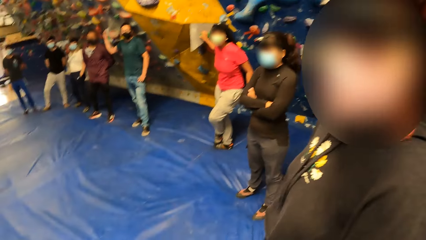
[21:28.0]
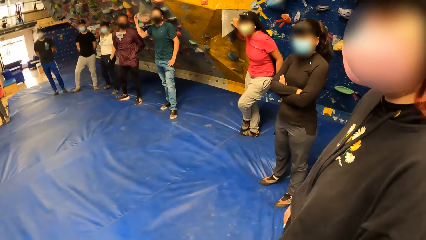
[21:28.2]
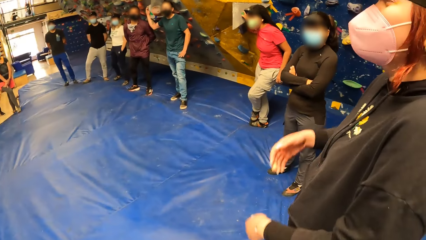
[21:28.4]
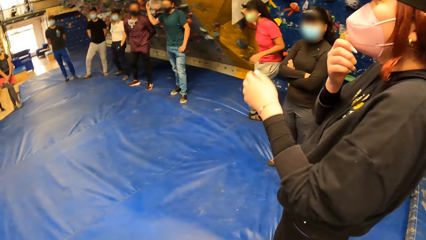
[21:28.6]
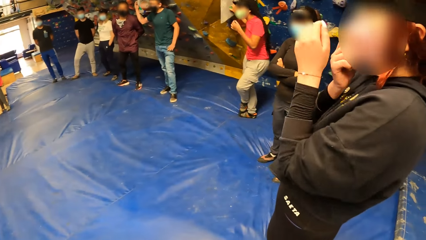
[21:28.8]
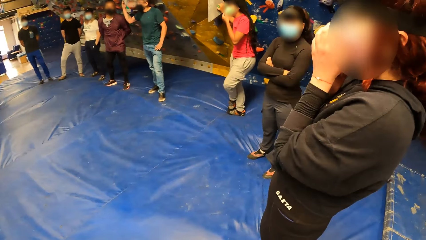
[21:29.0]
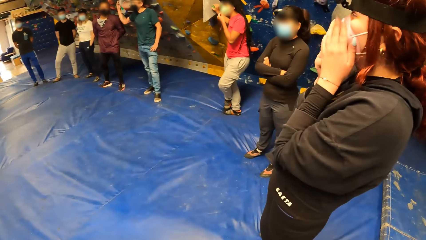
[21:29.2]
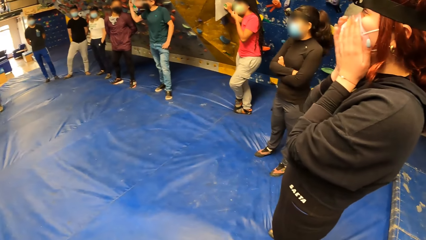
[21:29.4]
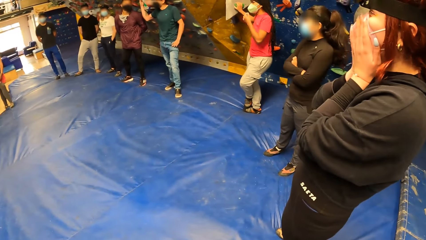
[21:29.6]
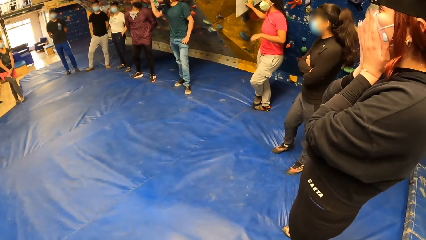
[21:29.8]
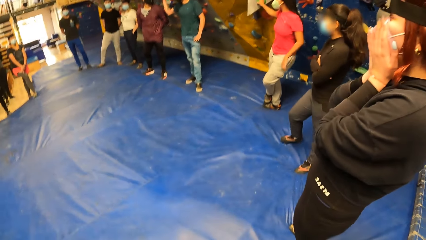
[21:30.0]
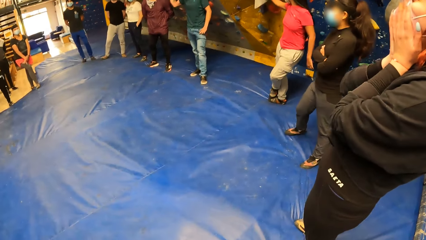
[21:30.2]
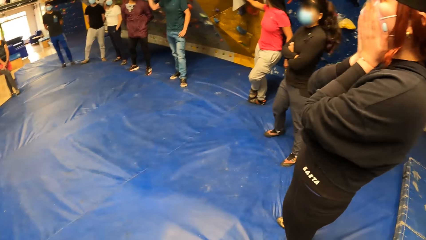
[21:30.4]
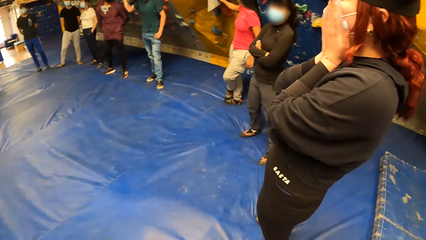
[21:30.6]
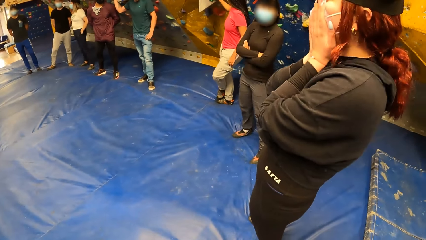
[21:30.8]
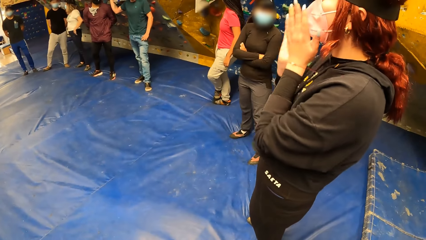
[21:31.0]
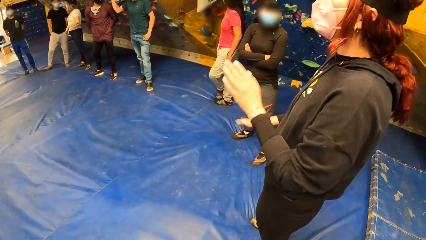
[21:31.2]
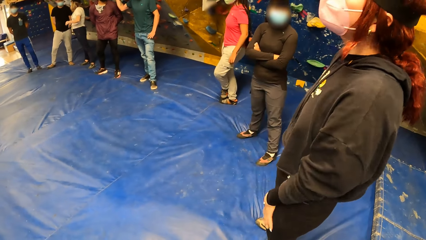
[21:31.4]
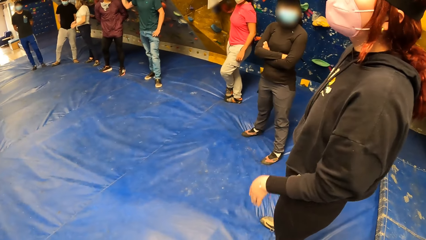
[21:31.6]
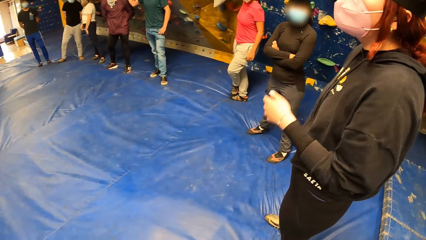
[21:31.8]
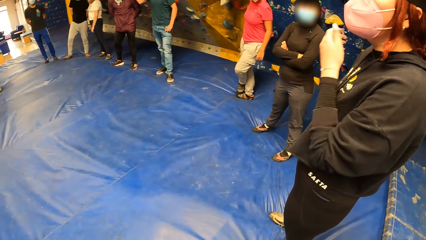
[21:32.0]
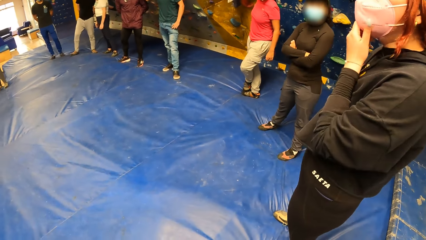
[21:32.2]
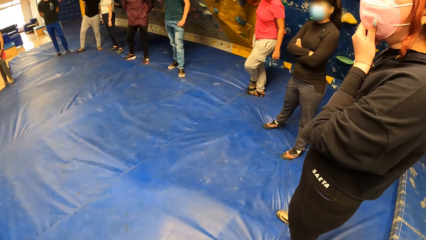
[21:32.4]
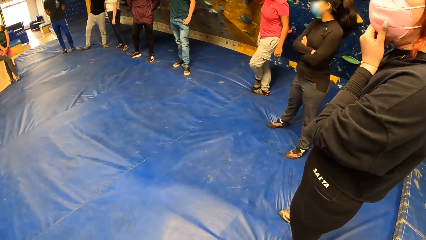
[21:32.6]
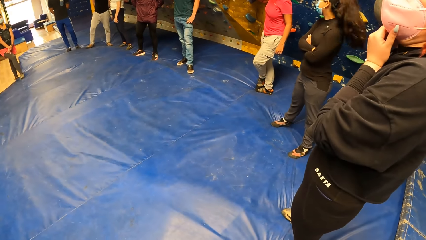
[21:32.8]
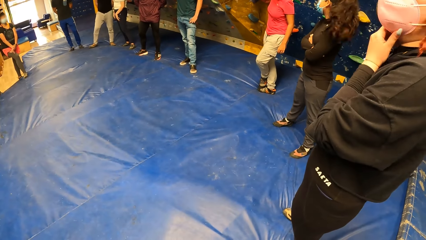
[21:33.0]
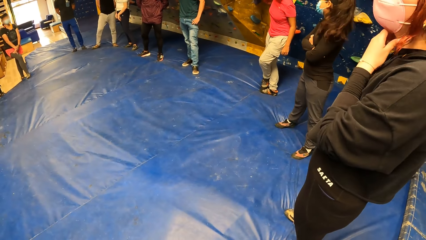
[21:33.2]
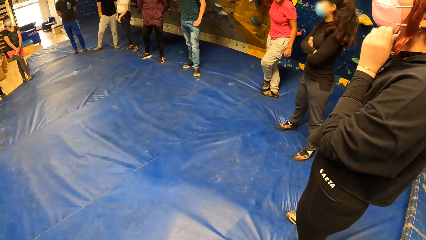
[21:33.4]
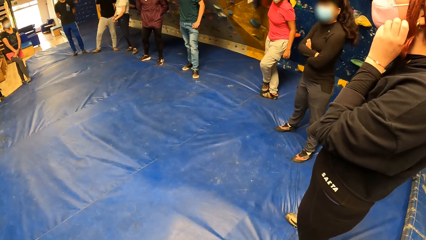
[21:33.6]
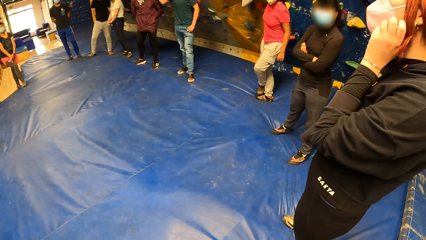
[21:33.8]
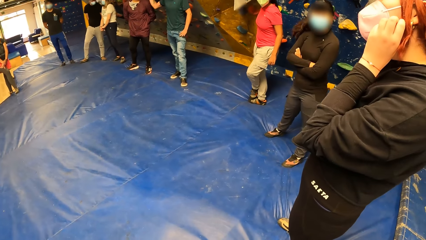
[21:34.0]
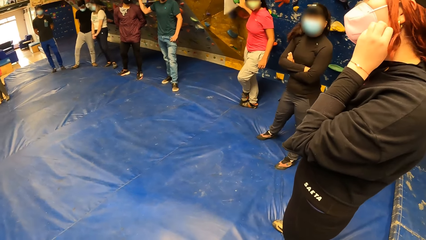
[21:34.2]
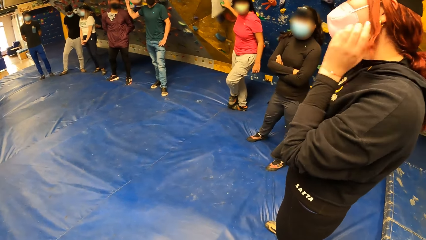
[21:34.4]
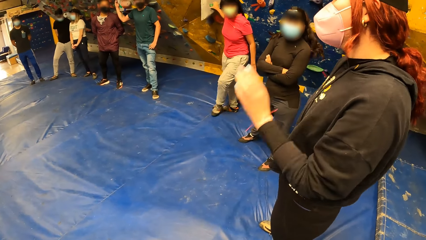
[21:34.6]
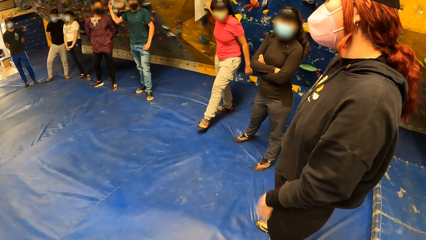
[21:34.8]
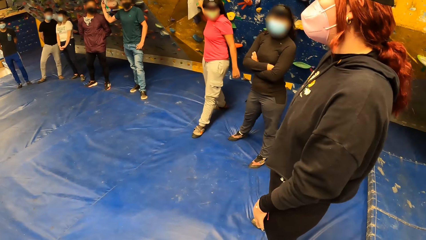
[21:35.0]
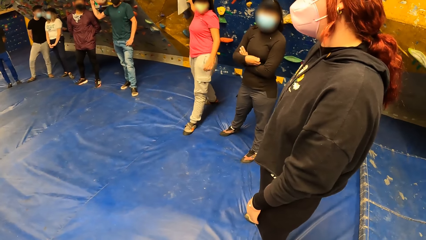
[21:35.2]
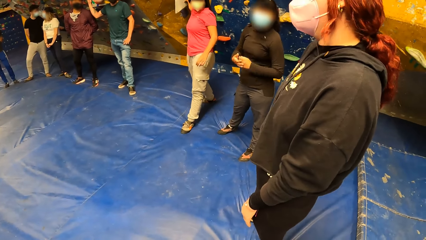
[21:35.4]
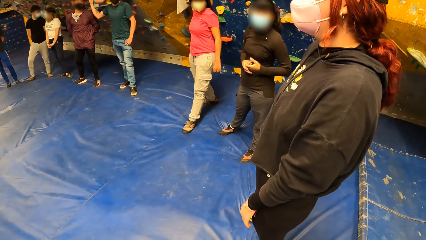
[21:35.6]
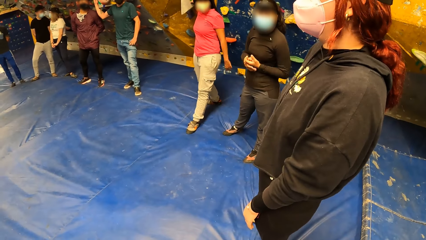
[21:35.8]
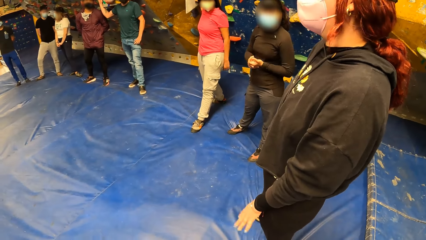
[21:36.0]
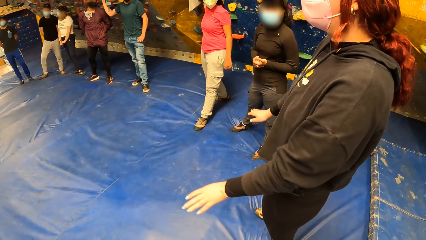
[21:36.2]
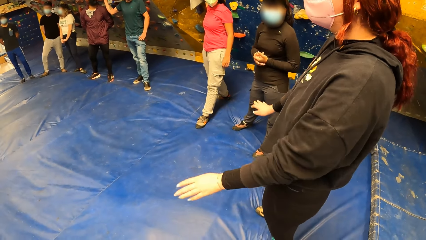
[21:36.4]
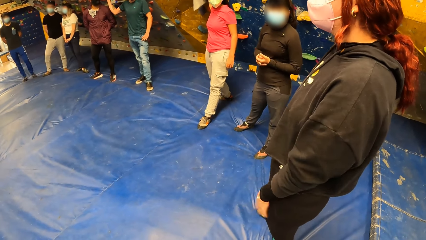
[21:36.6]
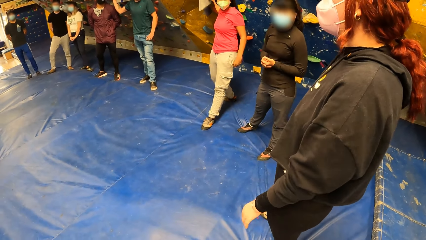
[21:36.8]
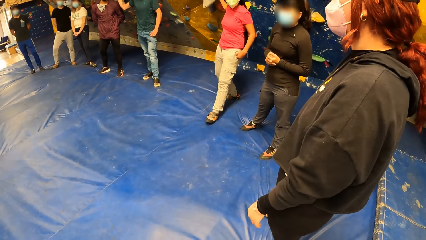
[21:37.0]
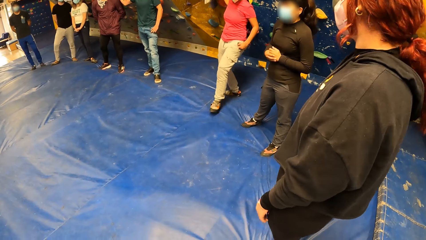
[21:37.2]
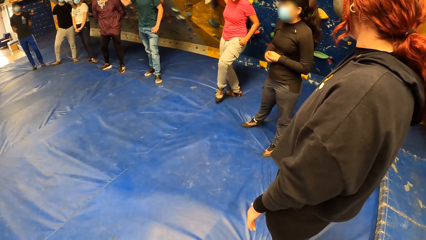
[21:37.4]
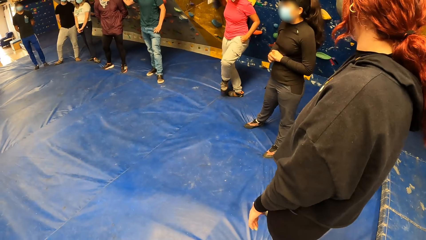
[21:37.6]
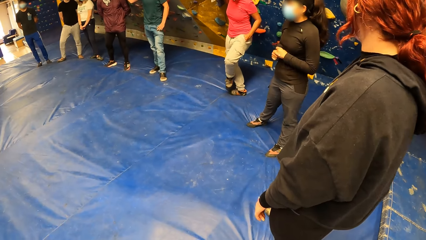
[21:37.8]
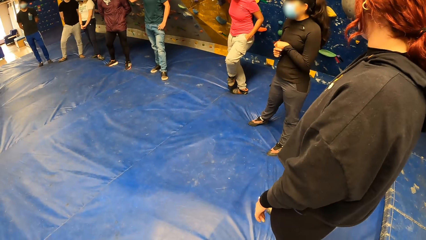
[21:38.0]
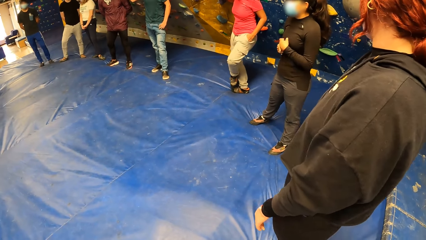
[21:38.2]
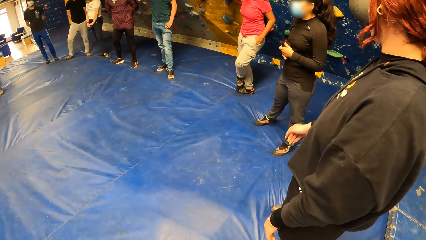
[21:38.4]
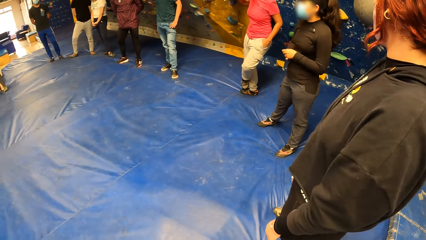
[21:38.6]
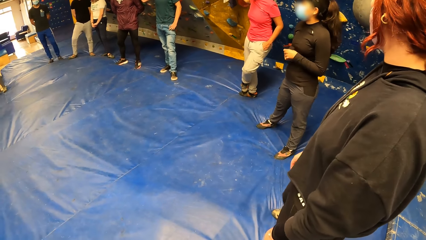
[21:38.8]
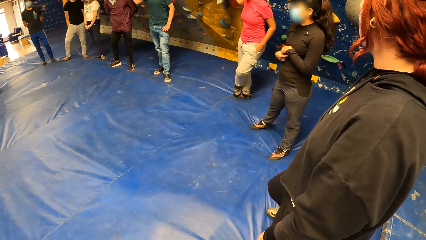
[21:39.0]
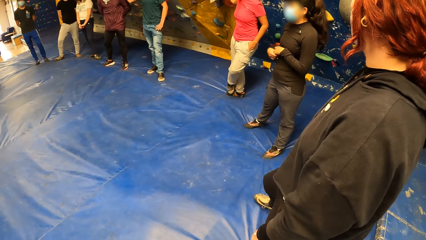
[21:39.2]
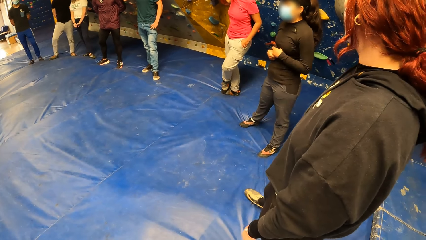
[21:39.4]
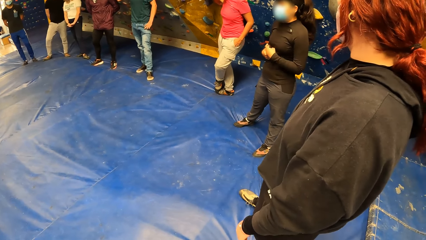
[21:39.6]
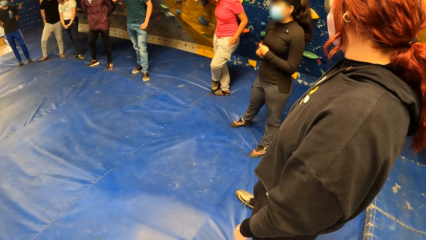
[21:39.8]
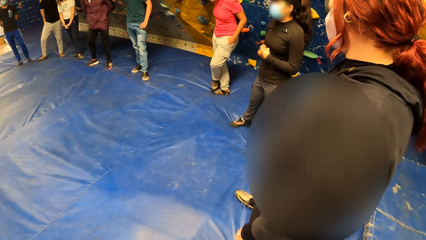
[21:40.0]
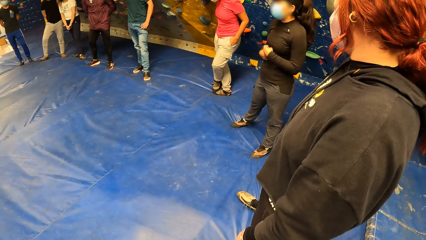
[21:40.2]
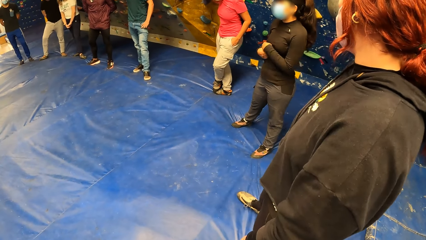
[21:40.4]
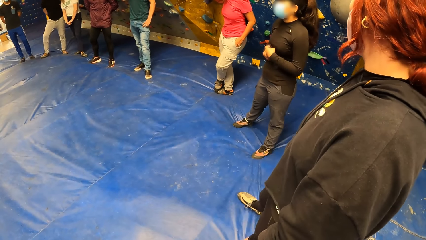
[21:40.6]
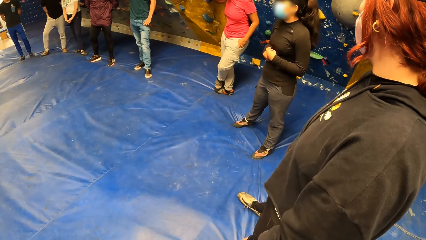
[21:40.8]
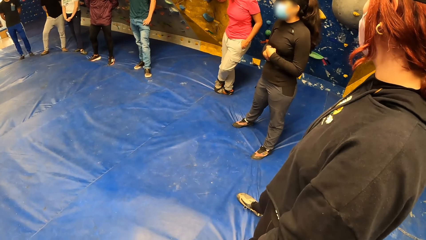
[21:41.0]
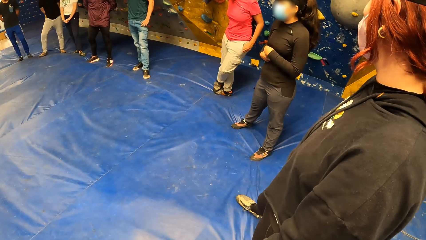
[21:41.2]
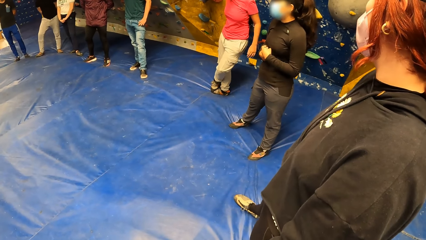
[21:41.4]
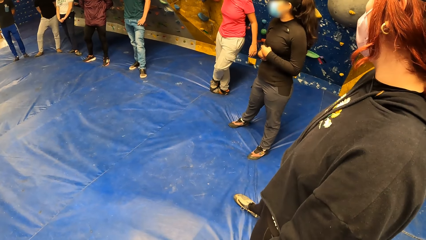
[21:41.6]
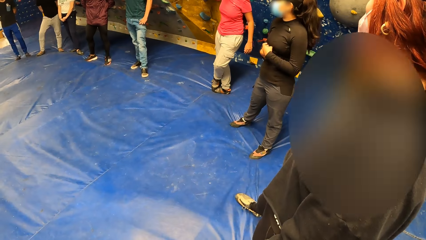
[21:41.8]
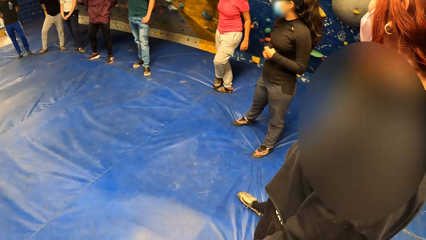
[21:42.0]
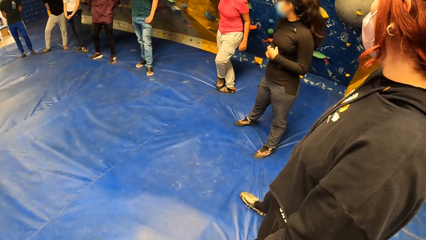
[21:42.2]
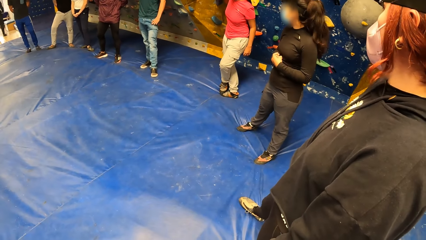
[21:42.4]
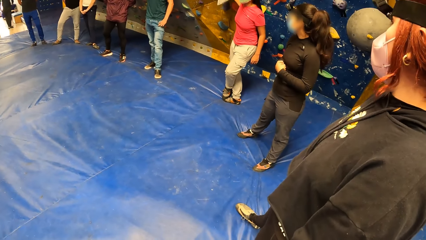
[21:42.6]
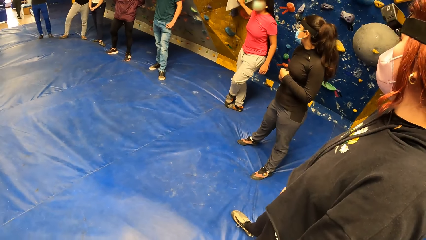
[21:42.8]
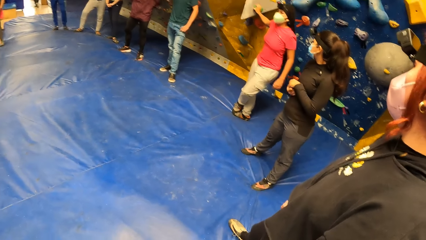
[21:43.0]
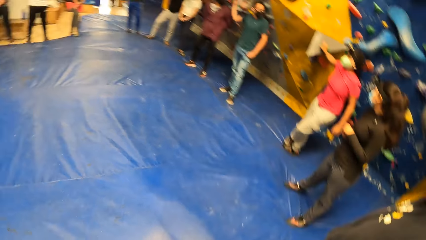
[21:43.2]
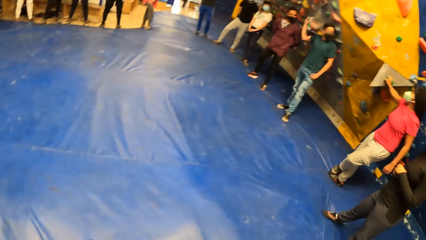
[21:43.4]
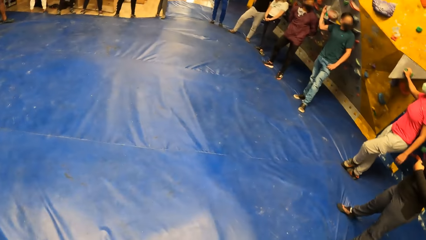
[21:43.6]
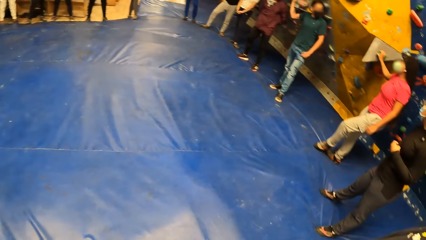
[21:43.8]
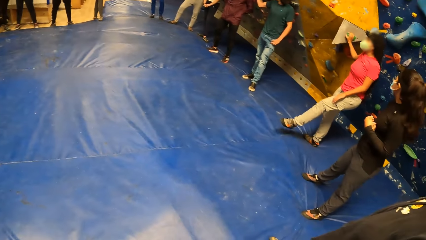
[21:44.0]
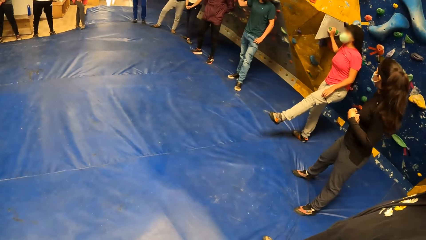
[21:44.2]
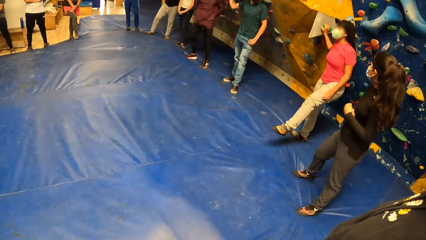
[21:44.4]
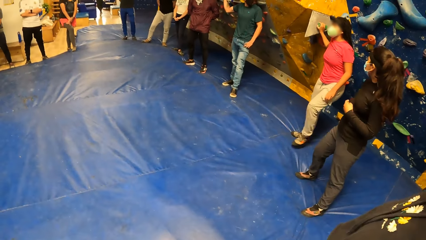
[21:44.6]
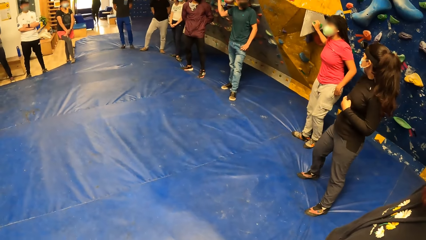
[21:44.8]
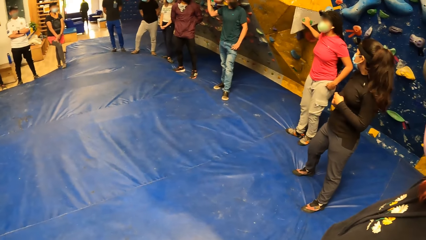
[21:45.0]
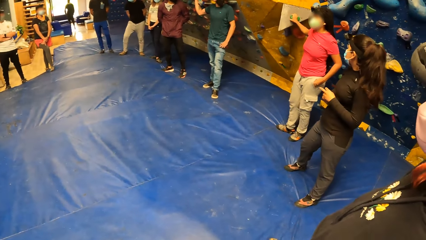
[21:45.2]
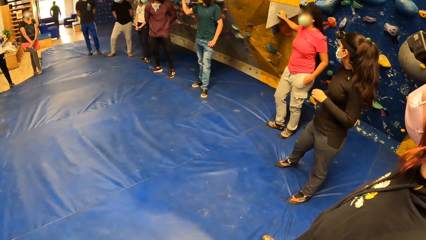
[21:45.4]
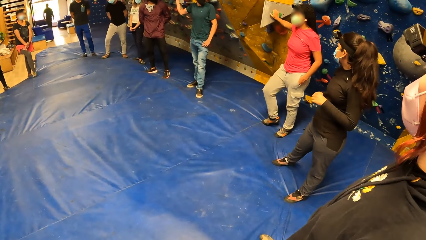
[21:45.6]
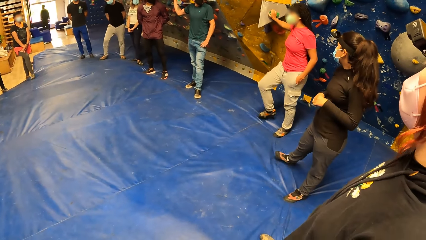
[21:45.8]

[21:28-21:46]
The camera wearer looks at a woman. The woman touches her face with both hands. She taps her thighs with her left hand, touches her chin with her left hand and scratches her face with her left hand.
